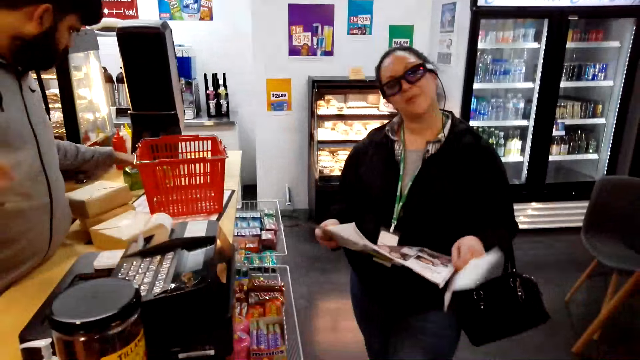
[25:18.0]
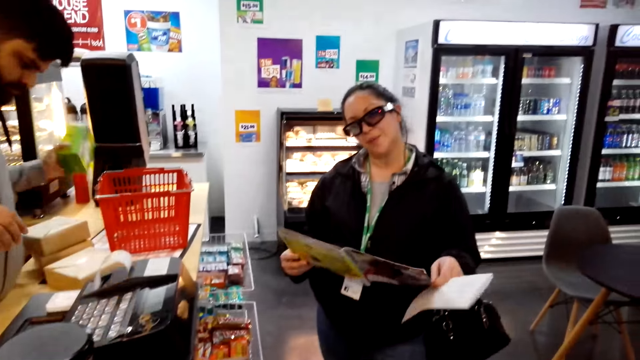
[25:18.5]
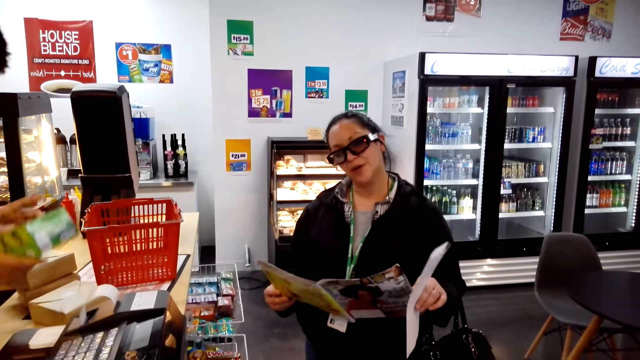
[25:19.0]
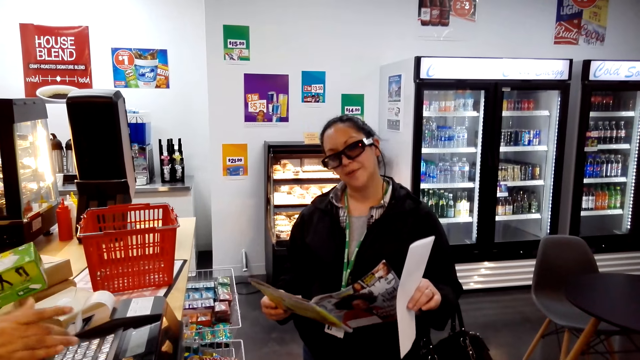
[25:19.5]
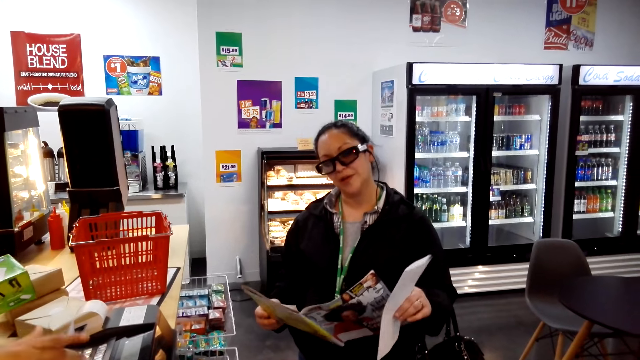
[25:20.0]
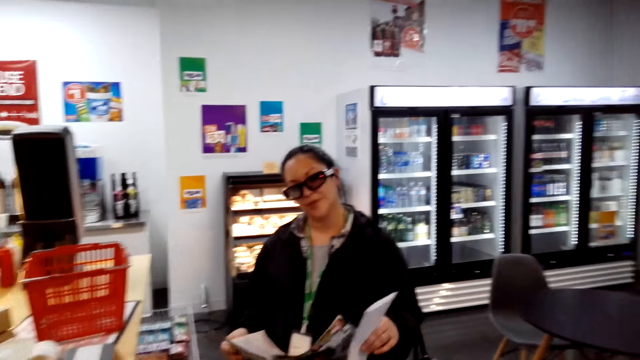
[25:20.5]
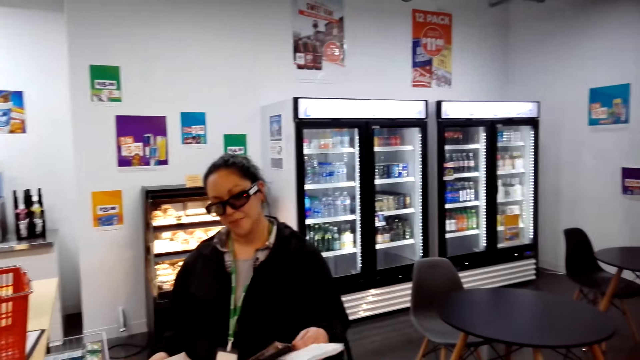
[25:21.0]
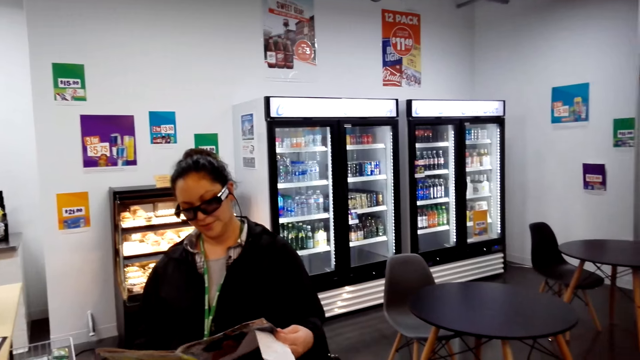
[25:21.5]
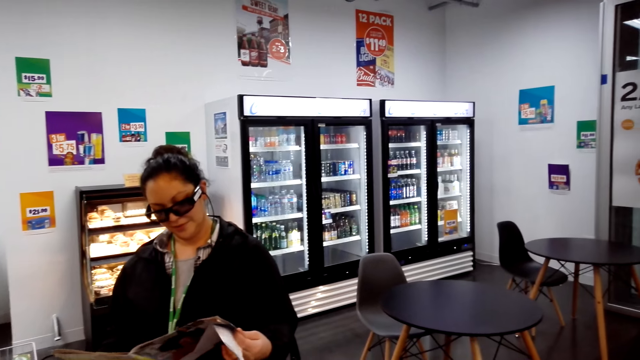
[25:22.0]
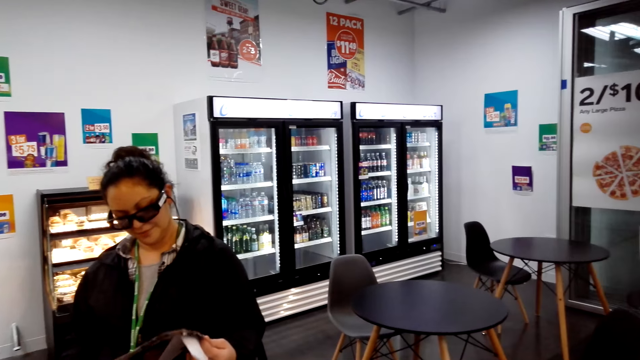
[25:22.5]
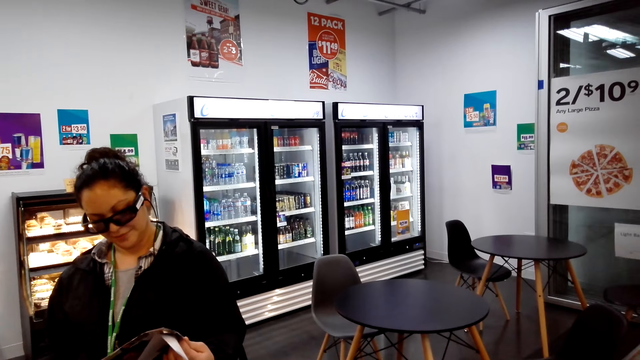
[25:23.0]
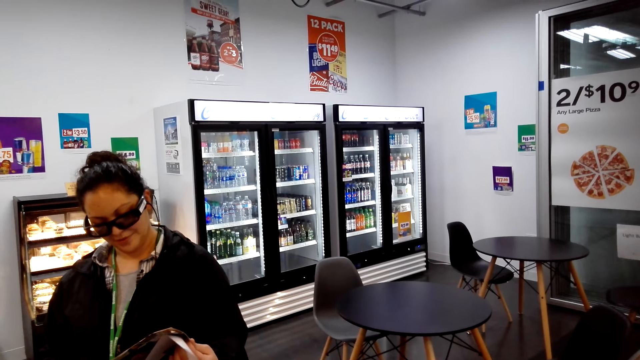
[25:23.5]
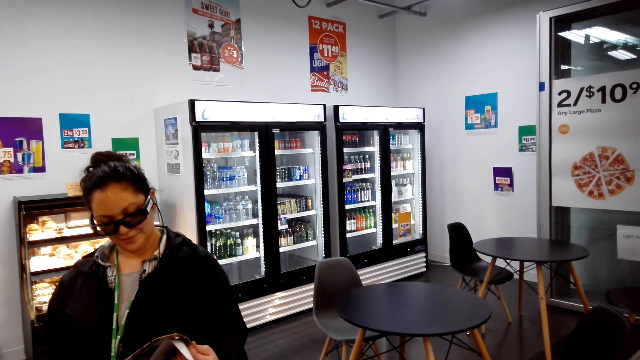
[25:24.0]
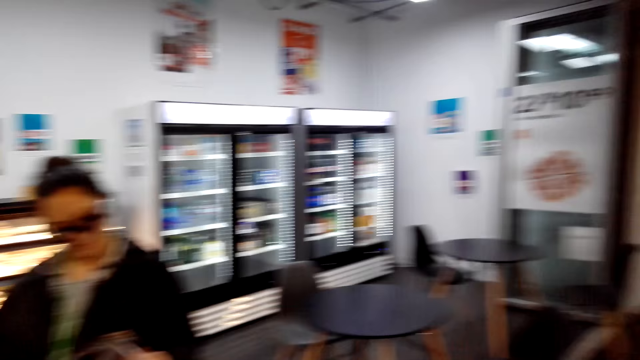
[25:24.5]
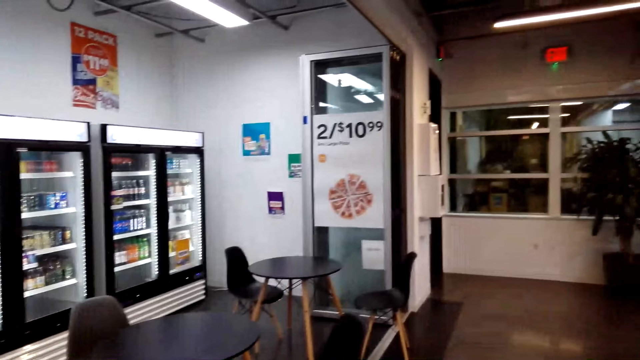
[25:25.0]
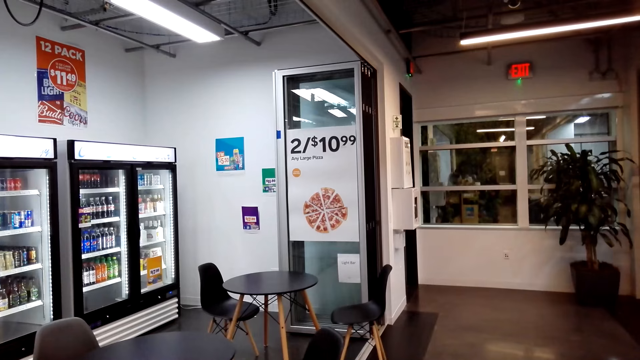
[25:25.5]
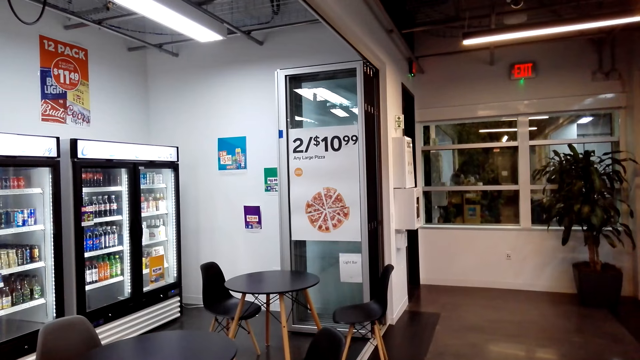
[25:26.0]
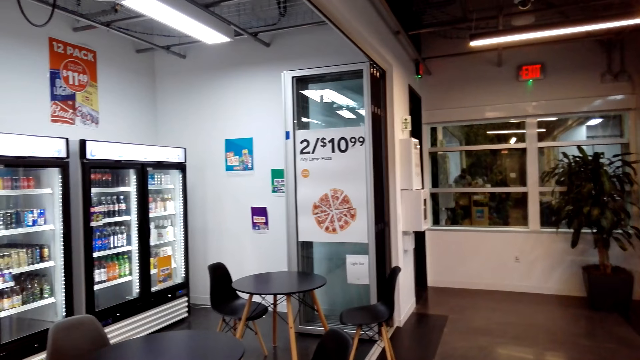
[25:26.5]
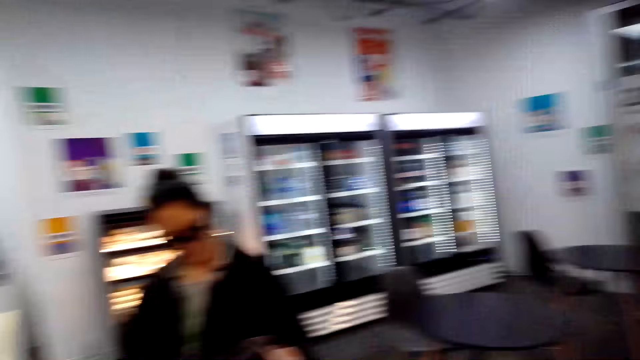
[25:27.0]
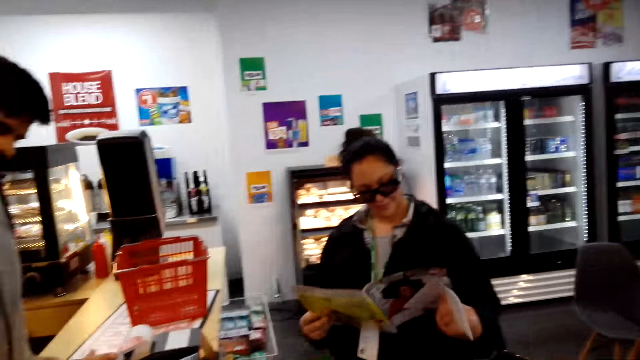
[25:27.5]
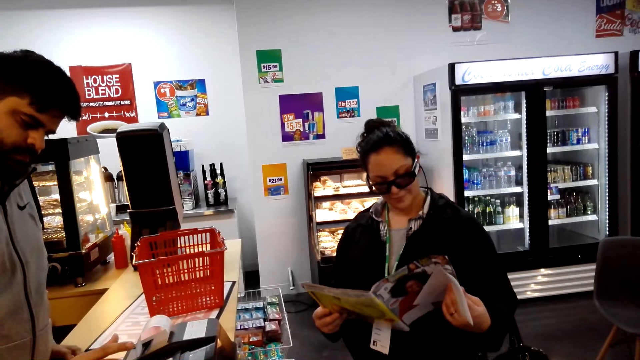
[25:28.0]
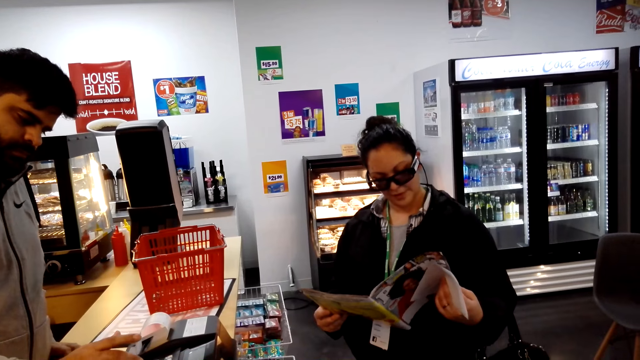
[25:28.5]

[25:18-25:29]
A man picks up something. Another man fills data on the cash register machine. The camera wearer looks around.

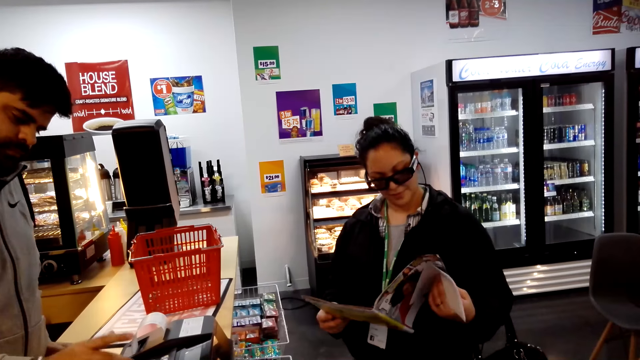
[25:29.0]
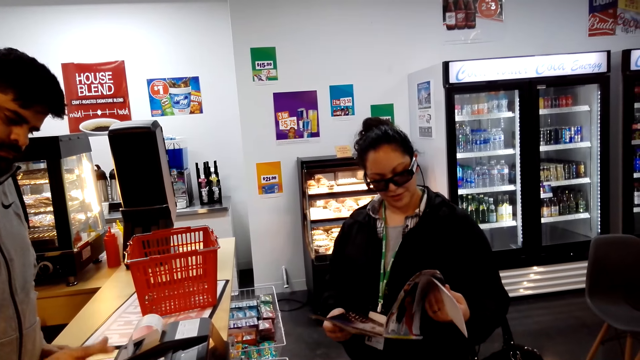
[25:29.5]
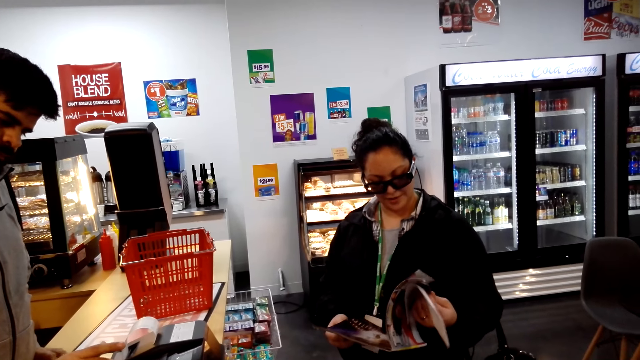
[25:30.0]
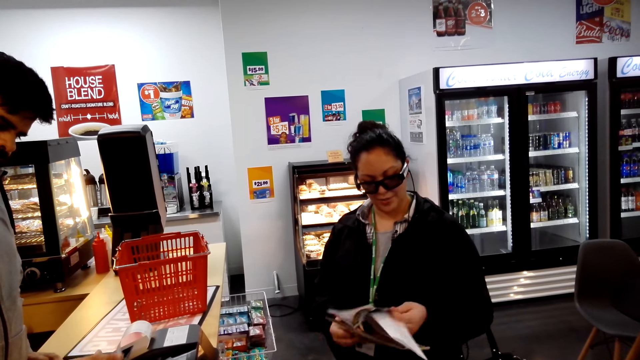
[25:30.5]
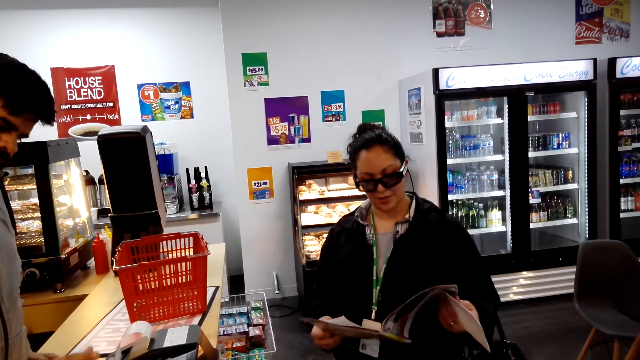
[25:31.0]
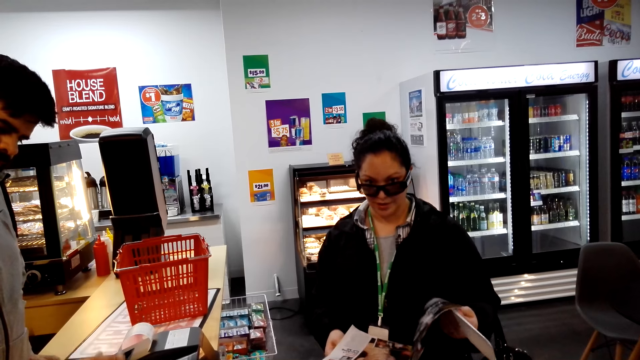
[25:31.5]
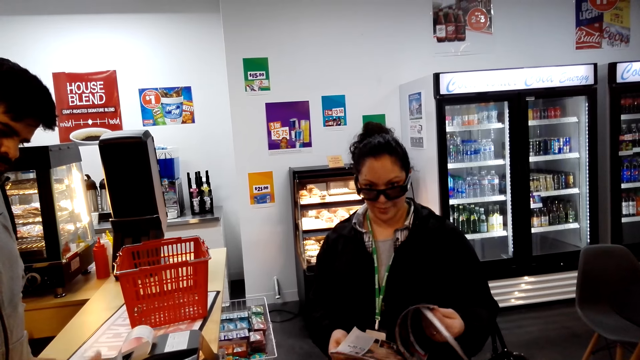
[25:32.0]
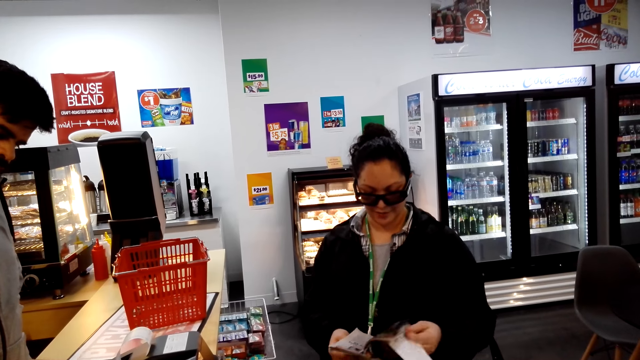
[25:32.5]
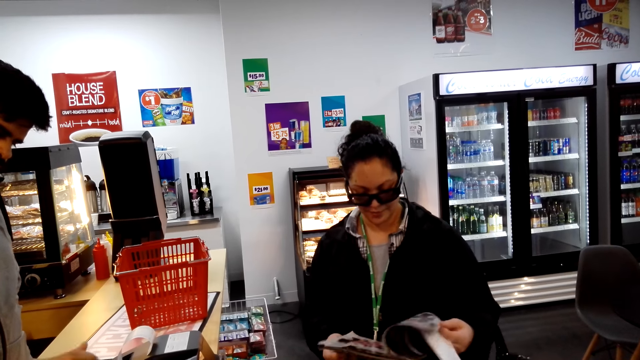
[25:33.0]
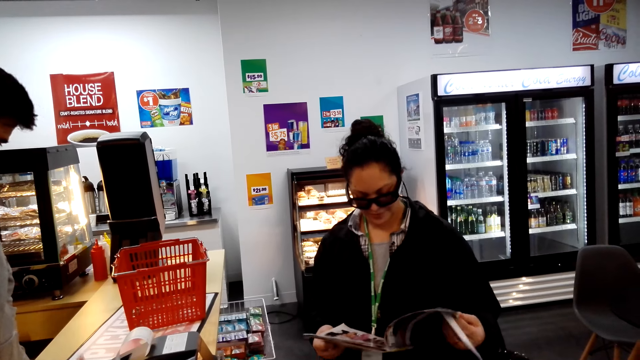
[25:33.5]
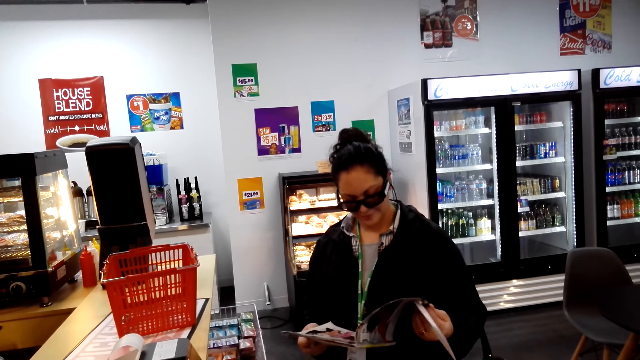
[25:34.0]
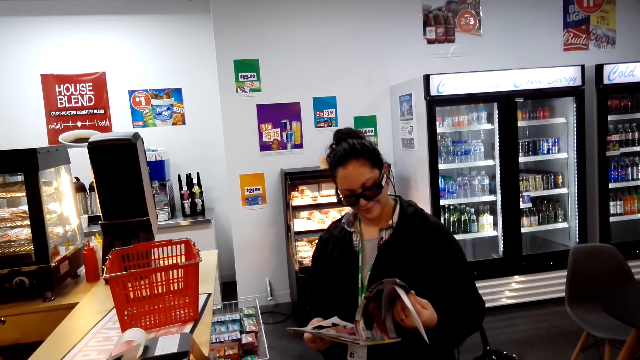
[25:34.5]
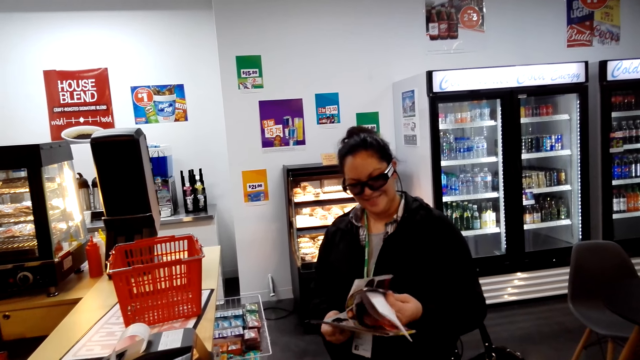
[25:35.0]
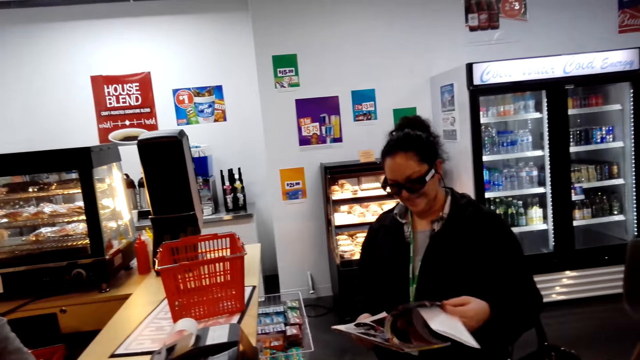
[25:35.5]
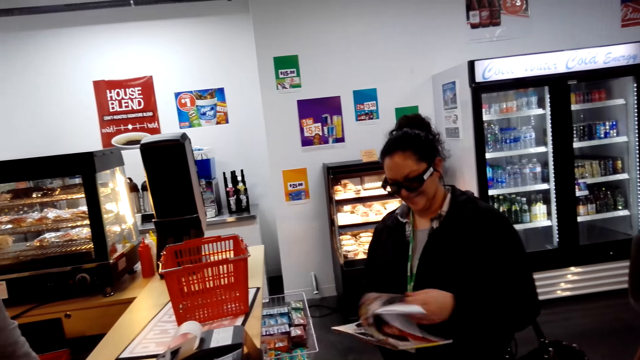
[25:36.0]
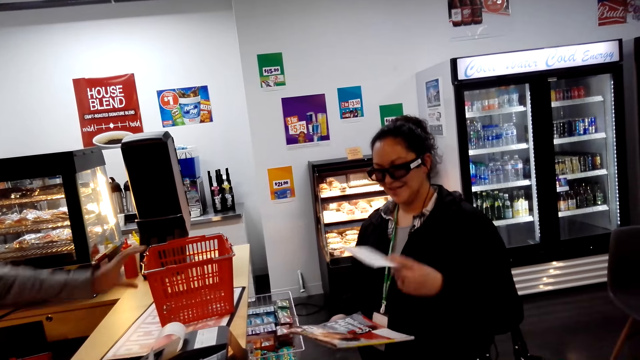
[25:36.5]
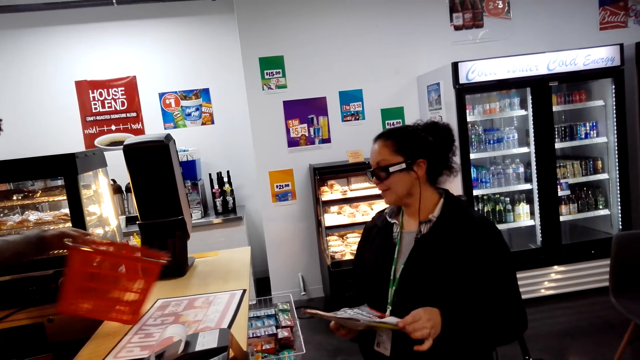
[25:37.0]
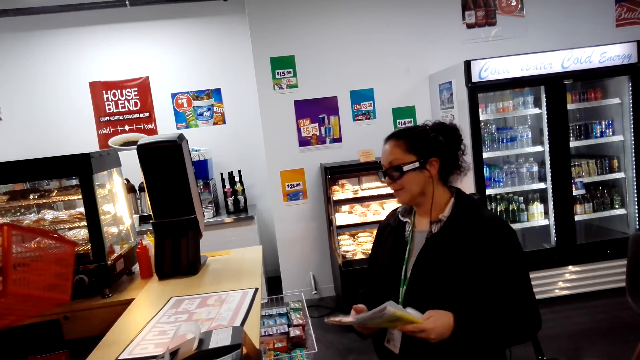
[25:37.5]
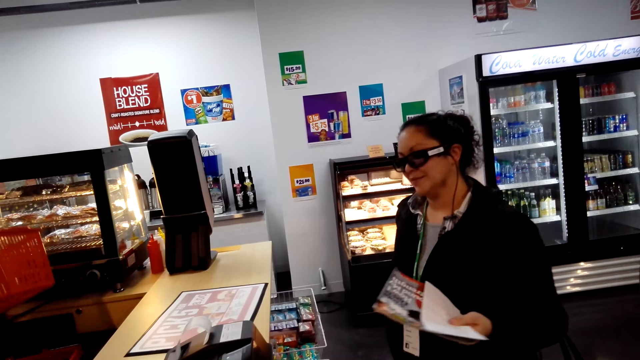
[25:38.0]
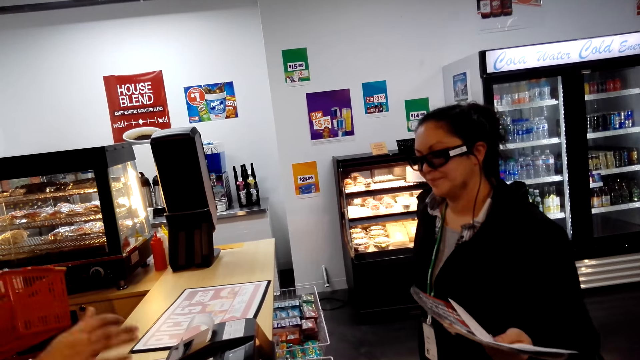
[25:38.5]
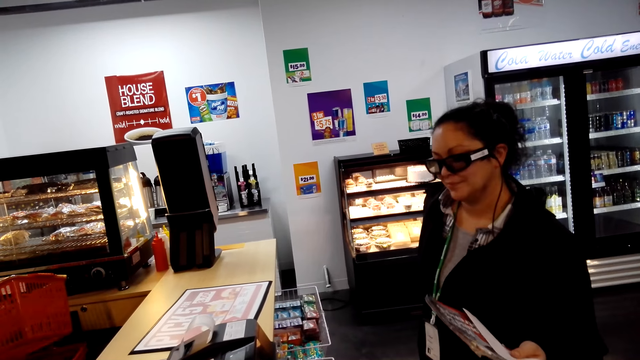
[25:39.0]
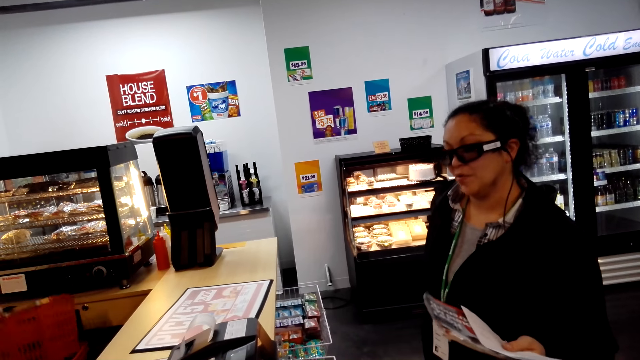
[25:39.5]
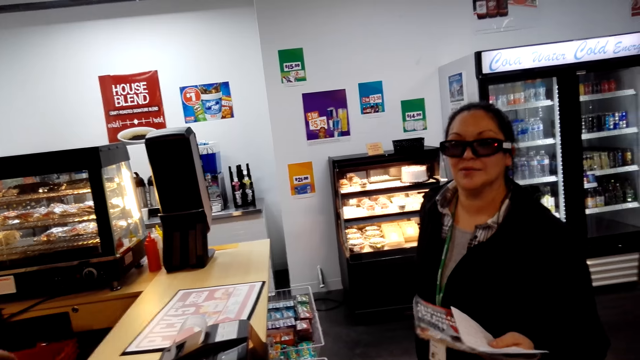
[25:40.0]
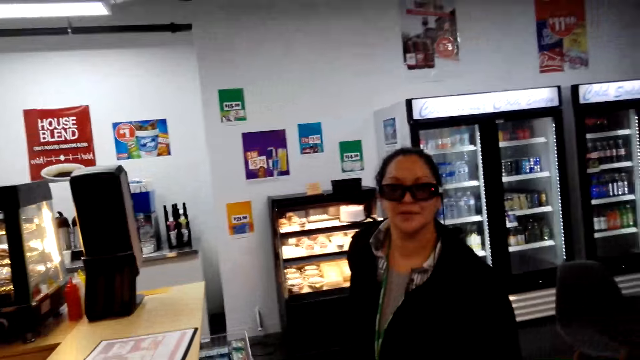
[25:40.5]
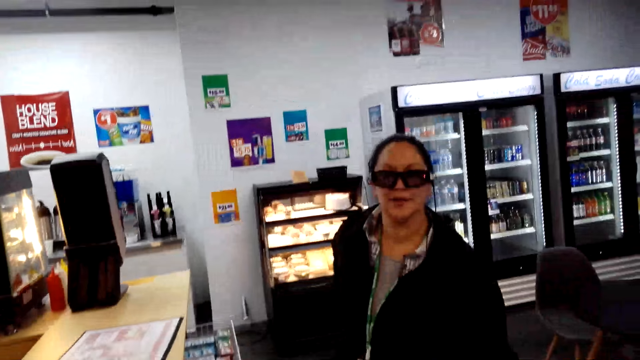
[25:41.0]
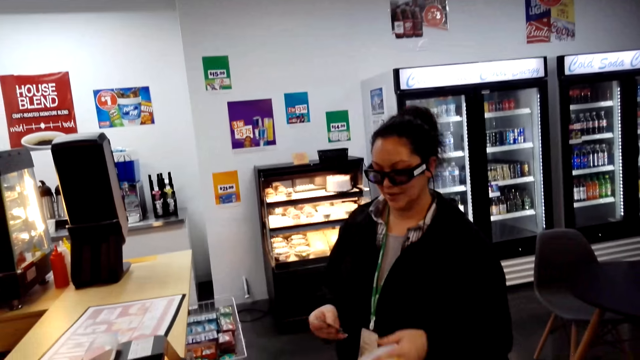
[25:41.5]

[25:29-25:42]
A woman turns pages on the magazine. The woman peruses through the pages in the magazine. The camera wearer looks around. A man takes the shopping basket. The camera wearer looks around.
